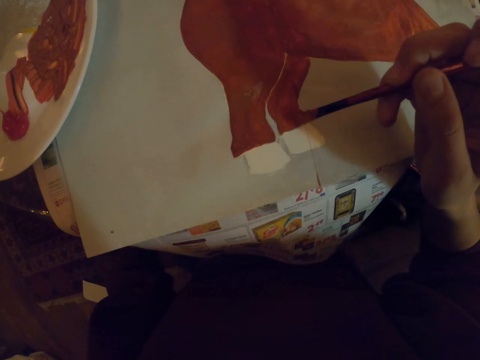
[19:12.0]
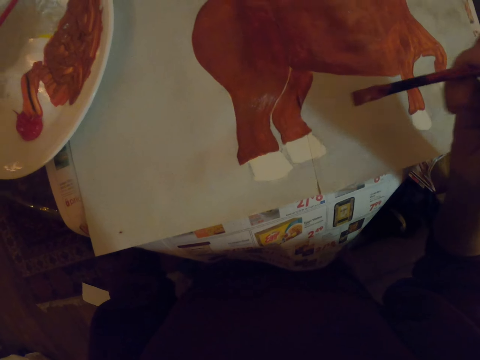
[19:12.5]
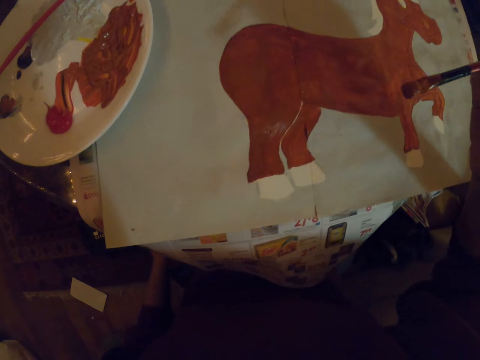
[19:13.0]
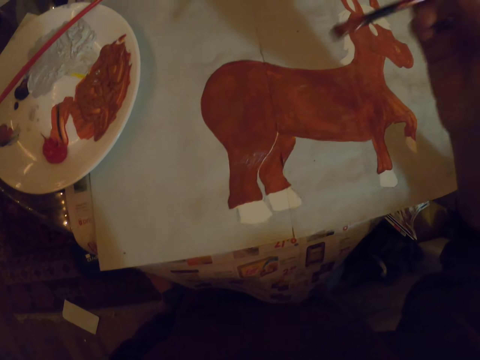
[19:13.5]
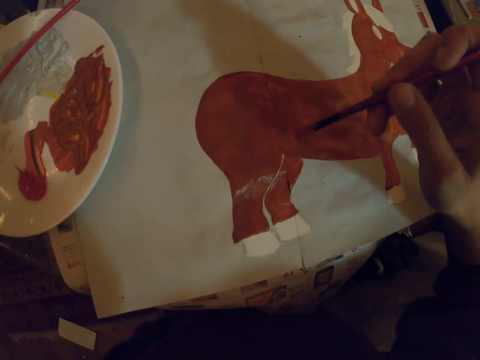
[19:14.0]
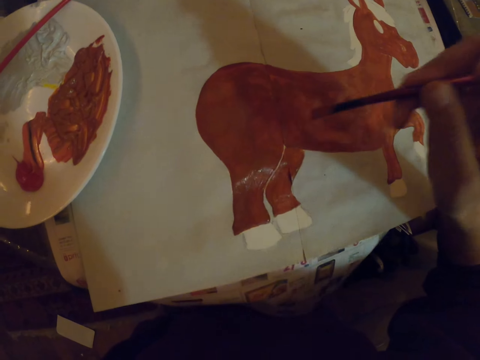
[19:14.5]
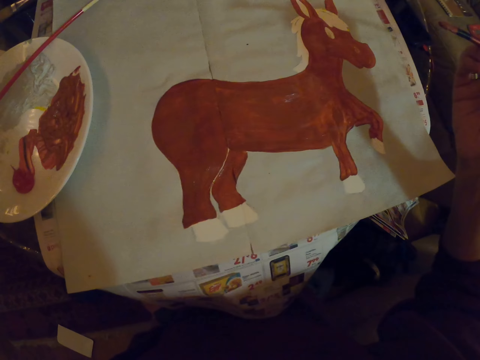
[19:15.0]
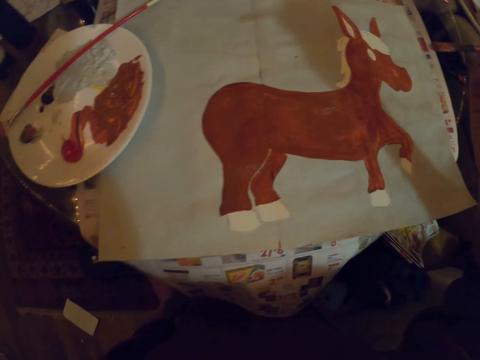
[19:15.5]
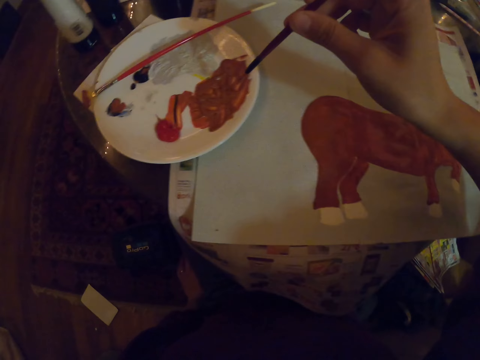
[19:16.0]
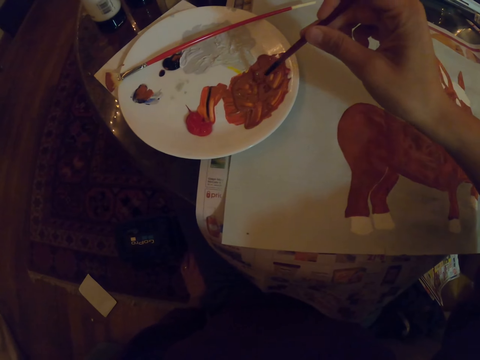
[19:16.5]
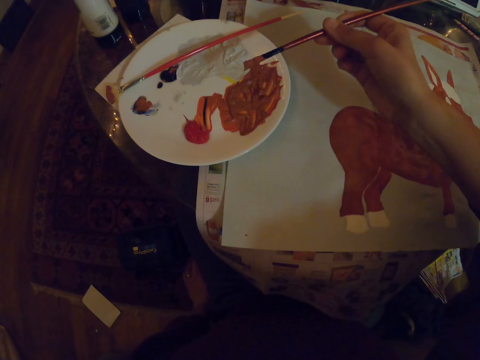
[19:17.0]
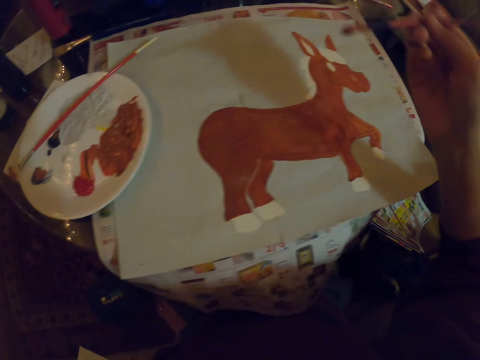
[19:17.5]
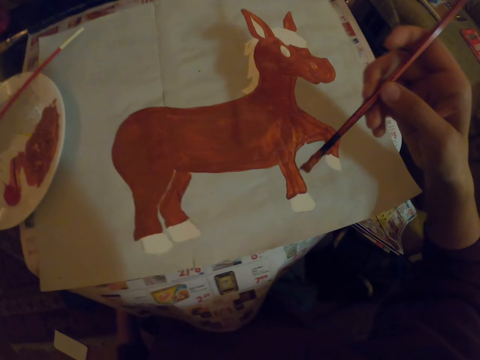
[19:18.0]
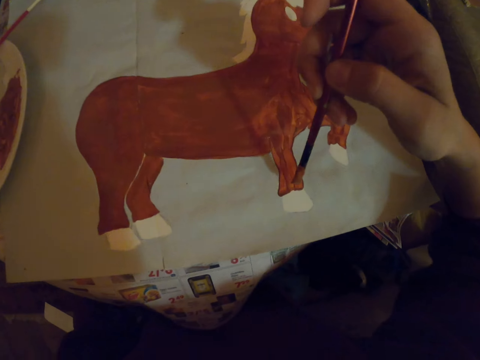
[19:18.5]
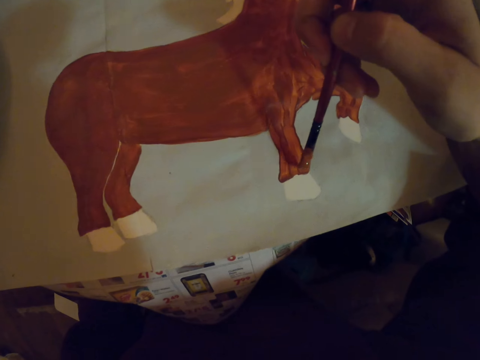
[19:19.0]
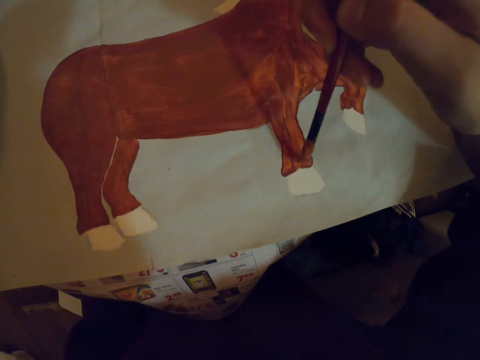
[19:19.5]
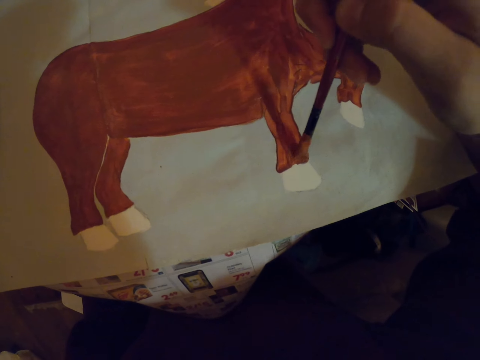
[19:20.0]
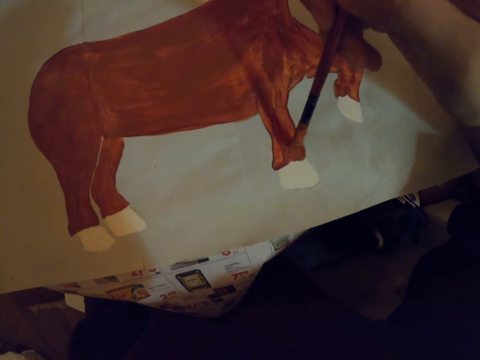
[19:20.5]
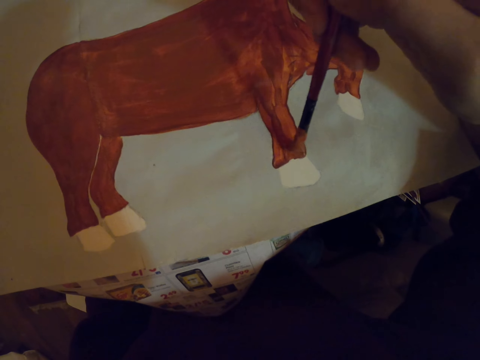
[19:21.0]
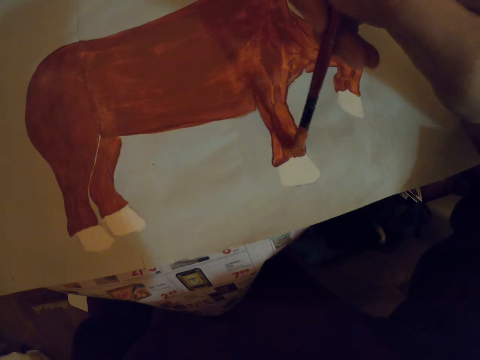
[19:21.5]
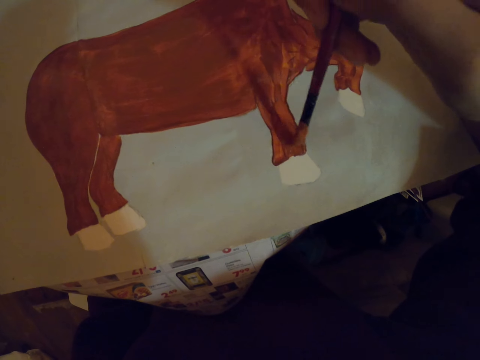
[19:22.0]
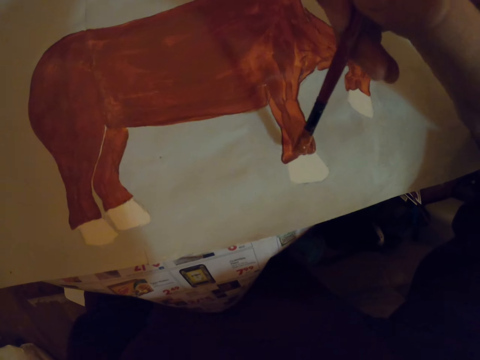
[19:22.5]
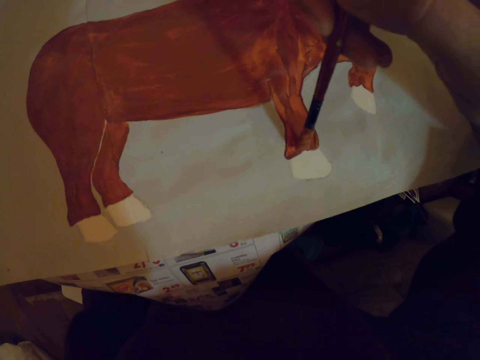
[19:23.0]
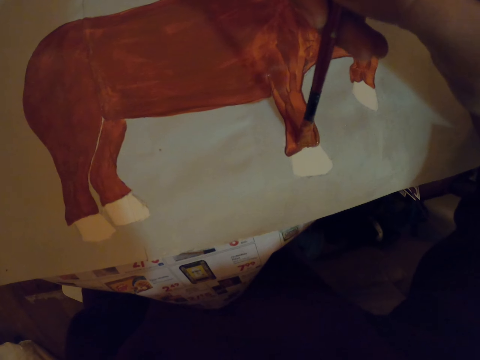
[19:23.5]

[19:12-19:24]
The camera wearer pauses. They hold the paint brush. They dip the paint brush in the paint. They repaint the sketch on a paper.

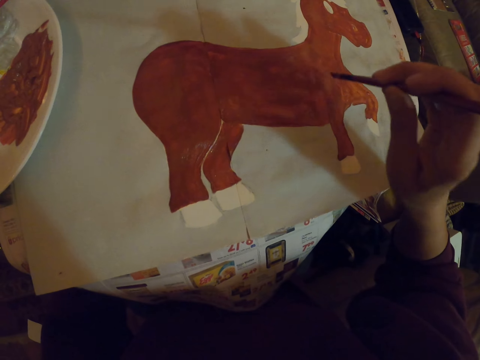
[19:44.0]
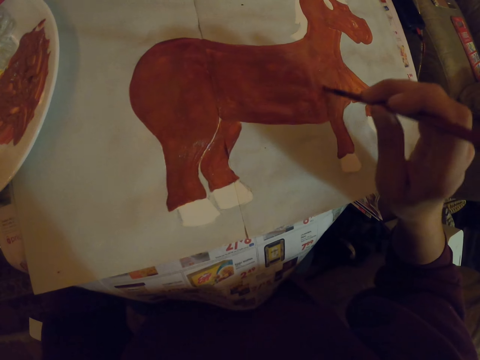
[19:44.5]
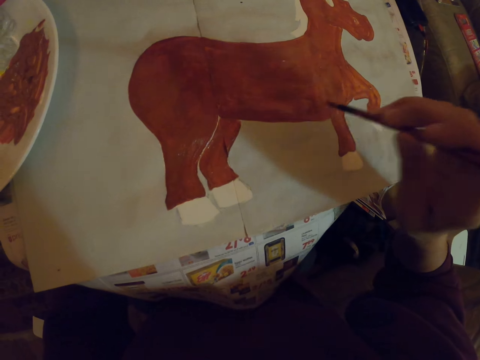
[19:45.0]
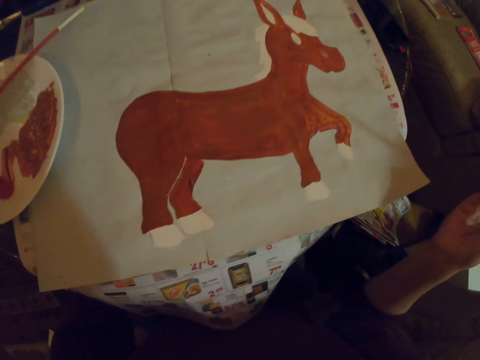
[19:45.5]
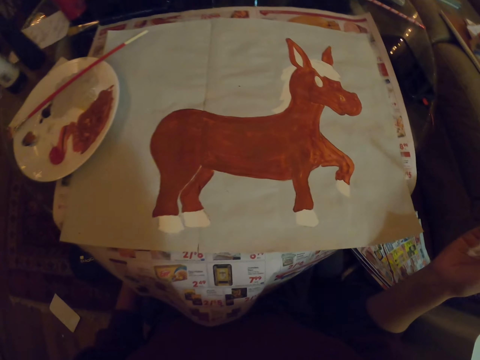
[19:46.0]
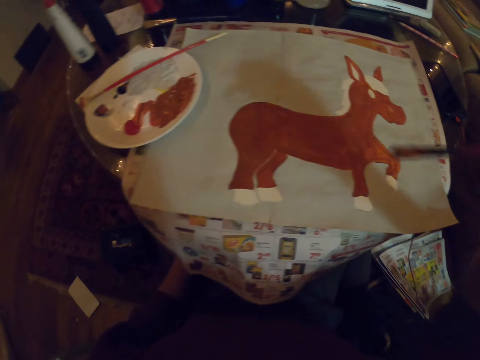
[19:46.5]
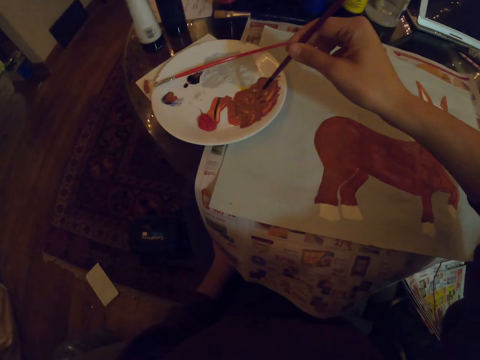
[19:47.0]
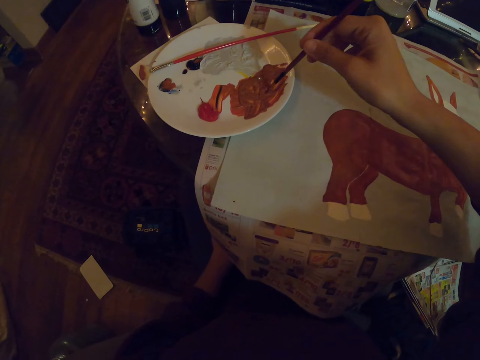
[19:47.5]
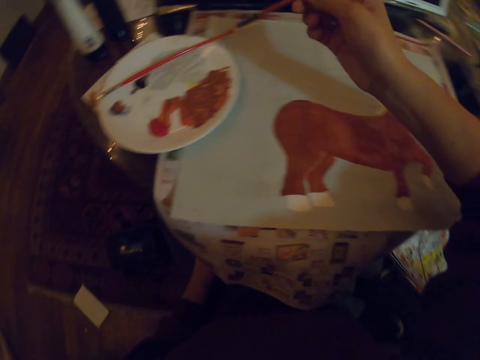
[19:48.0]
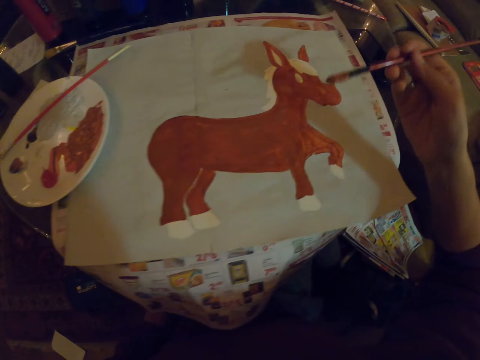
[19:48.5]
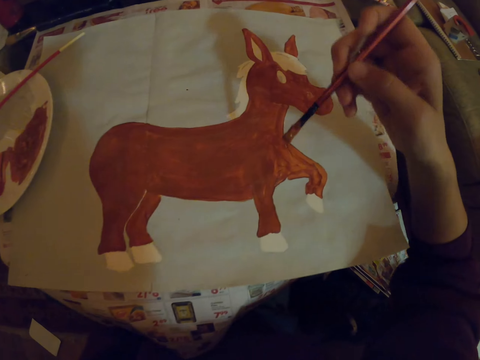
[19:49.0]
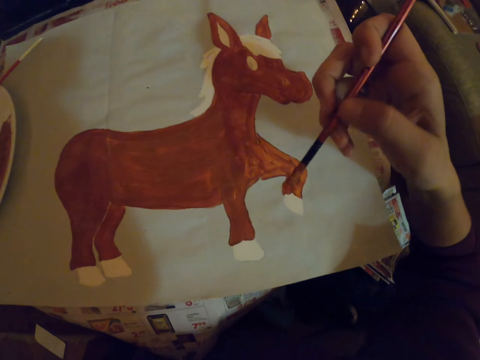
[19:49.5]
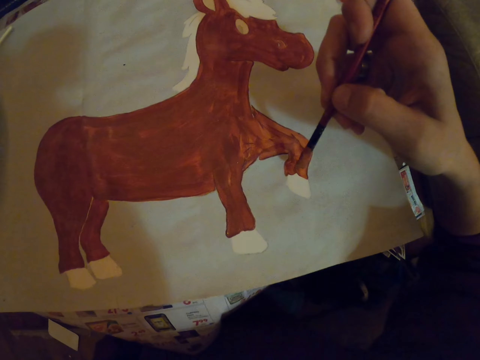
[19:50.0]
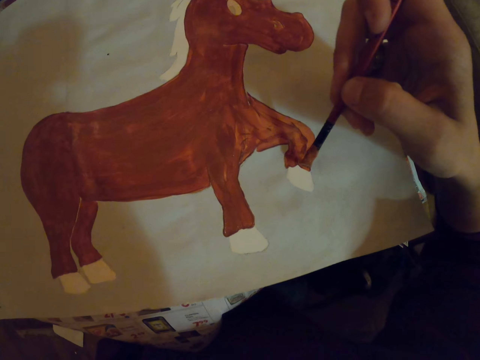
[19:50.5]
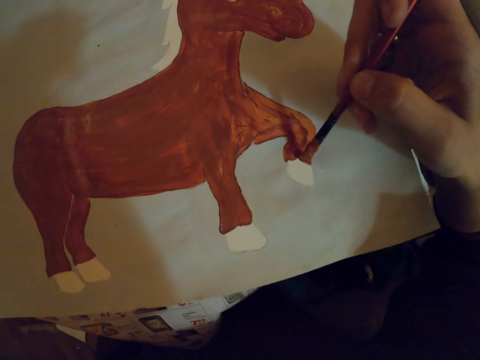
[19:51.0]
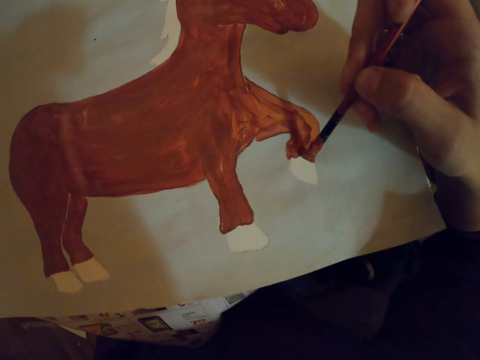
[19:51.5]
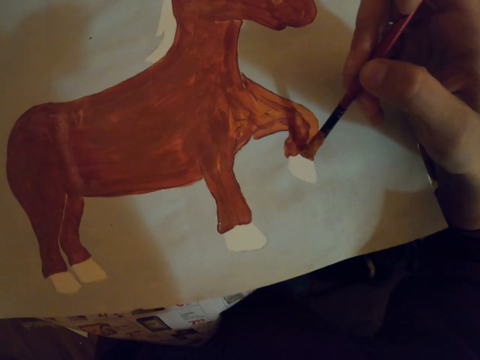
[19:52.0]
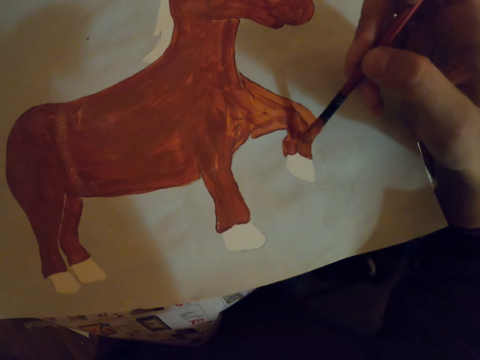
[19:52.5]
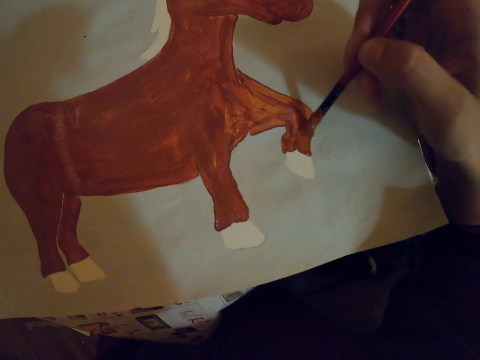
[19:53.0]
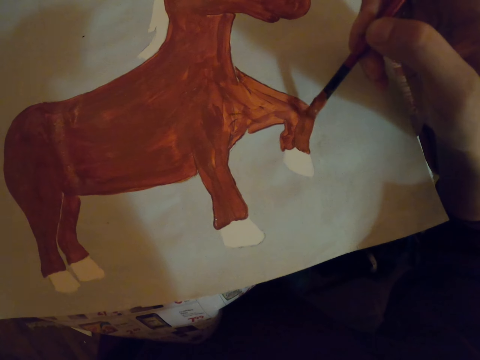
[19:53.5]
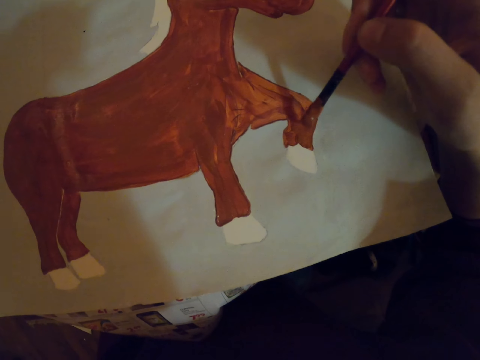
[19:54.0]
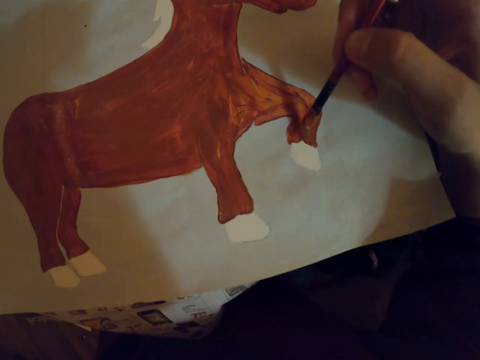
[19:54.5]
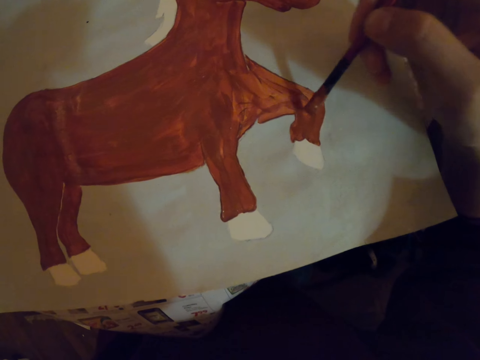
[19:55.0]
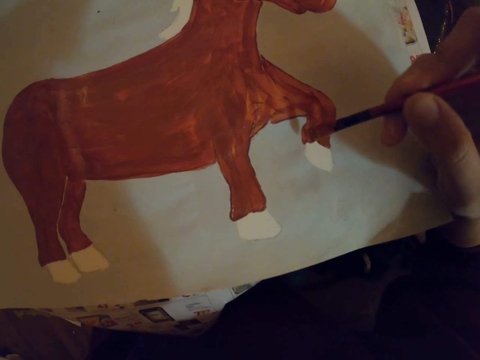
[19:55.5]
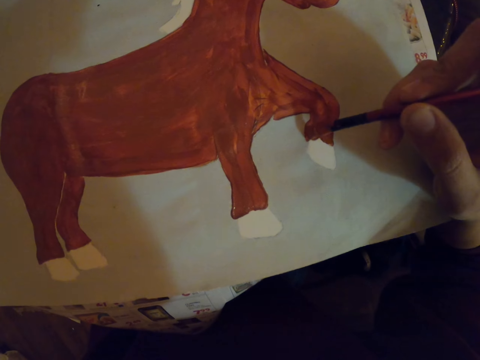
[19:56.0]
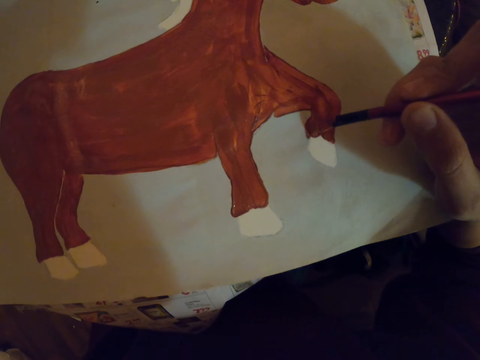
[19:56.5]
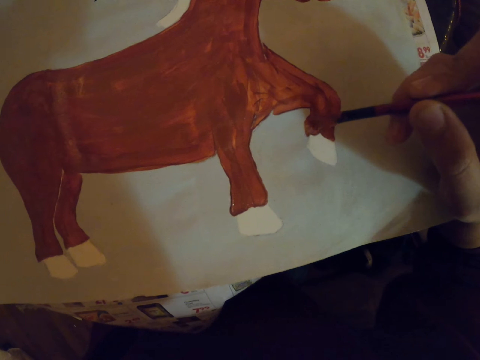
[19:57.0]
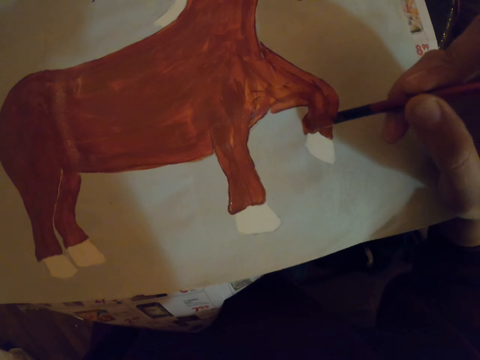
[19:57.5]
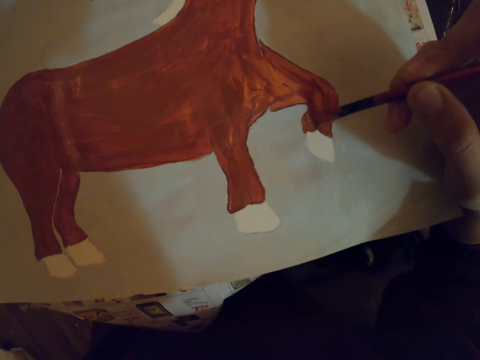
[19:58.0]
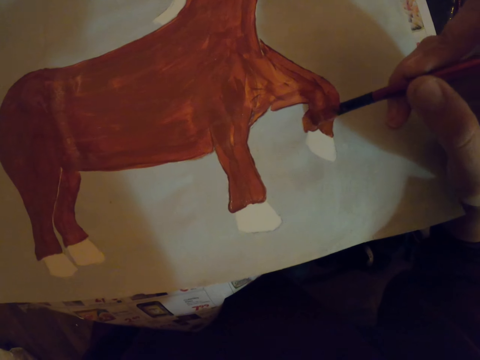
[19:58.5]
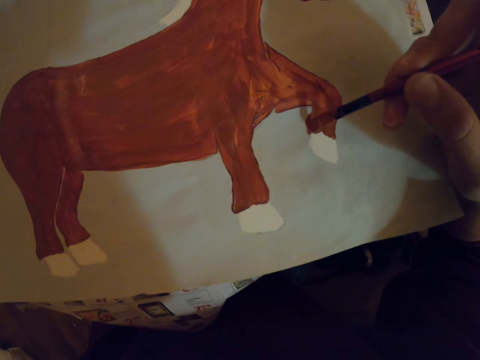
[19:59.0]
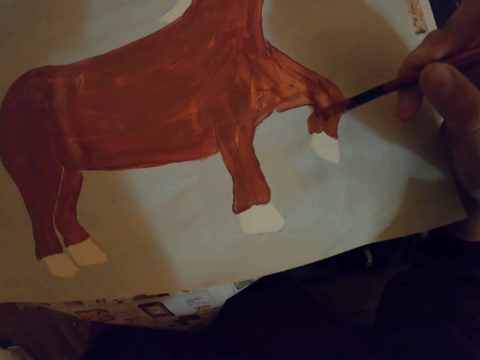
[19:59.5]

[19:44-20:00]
The camera wearer pauses. They dip the paint brush in the paint. They repaint the sketch on a paper.
